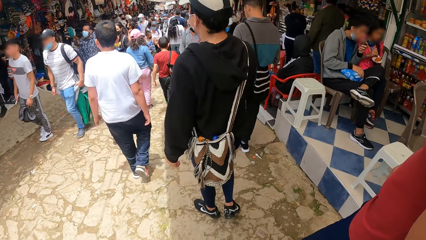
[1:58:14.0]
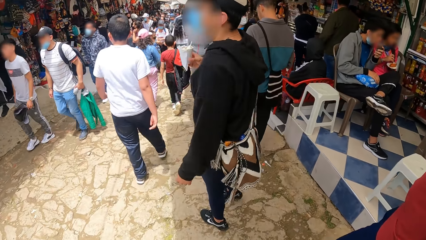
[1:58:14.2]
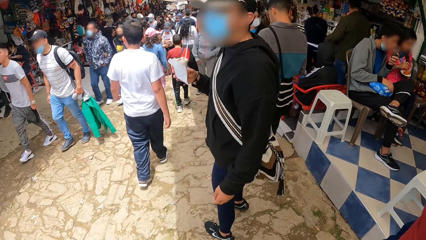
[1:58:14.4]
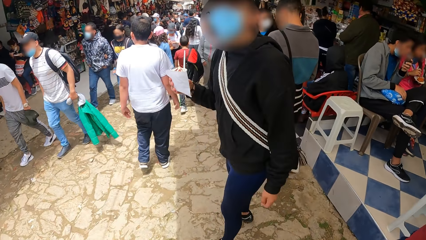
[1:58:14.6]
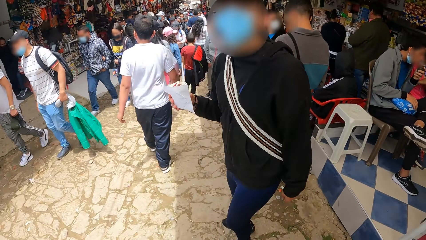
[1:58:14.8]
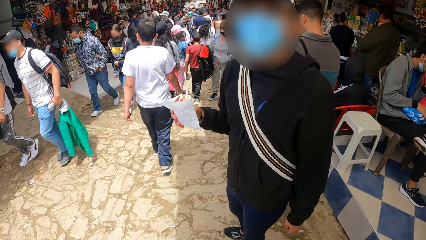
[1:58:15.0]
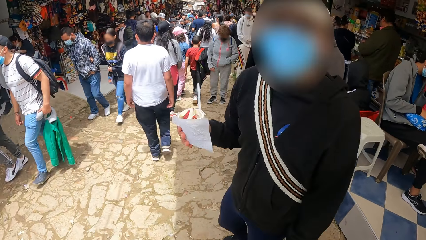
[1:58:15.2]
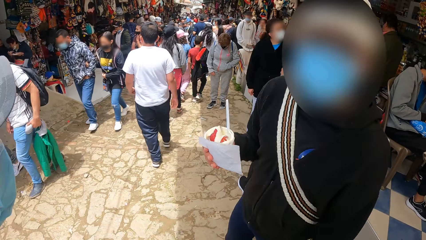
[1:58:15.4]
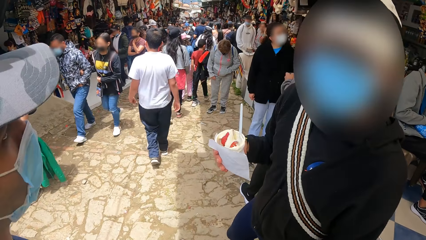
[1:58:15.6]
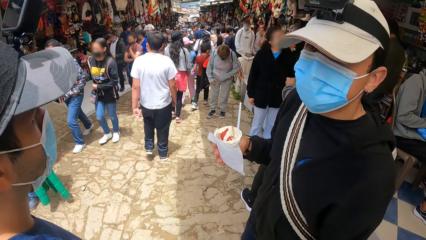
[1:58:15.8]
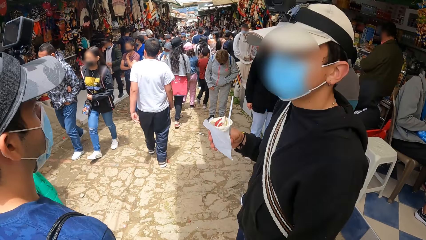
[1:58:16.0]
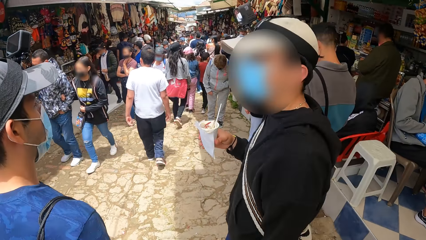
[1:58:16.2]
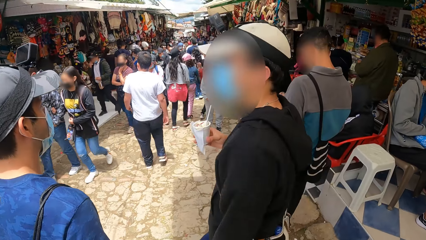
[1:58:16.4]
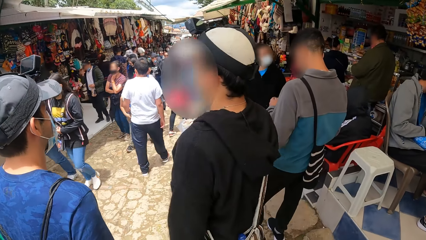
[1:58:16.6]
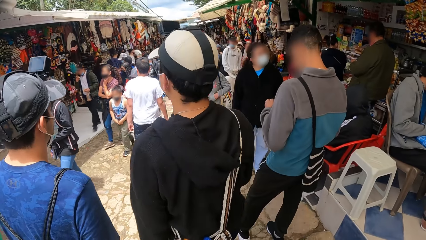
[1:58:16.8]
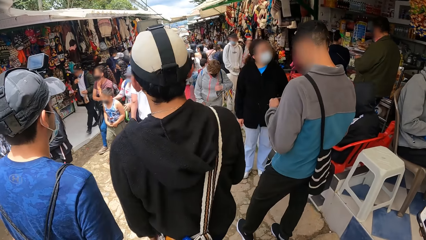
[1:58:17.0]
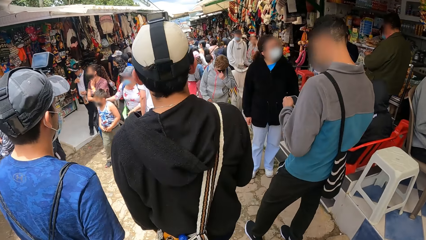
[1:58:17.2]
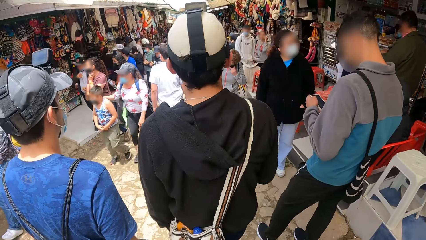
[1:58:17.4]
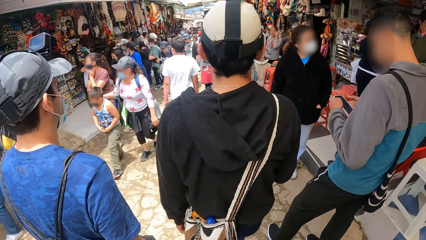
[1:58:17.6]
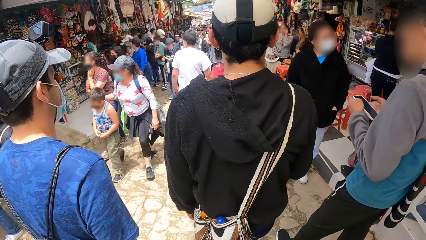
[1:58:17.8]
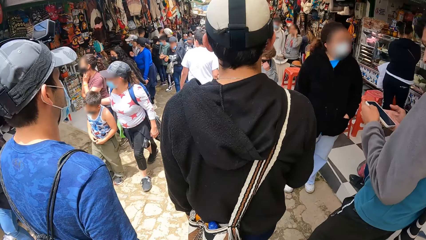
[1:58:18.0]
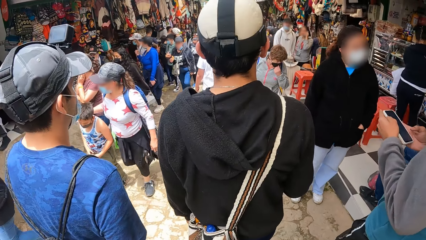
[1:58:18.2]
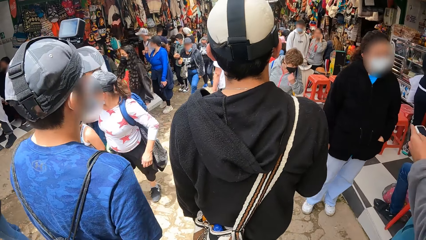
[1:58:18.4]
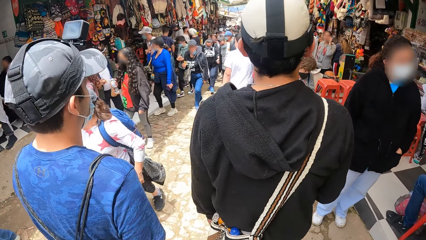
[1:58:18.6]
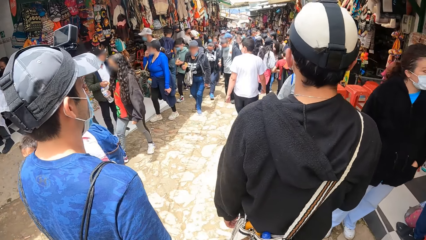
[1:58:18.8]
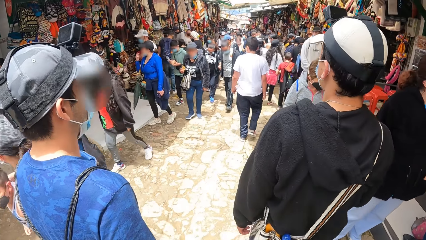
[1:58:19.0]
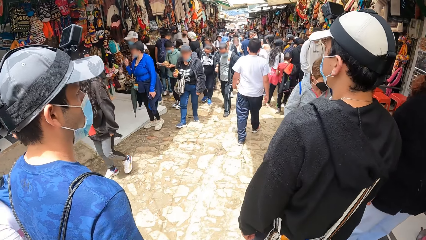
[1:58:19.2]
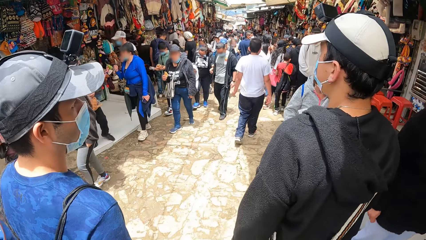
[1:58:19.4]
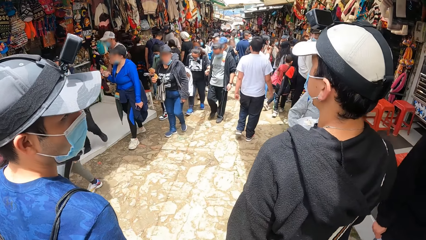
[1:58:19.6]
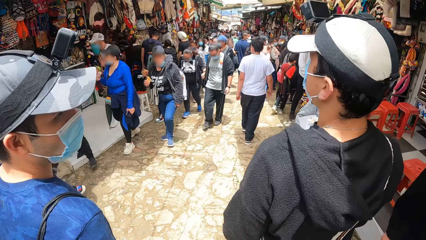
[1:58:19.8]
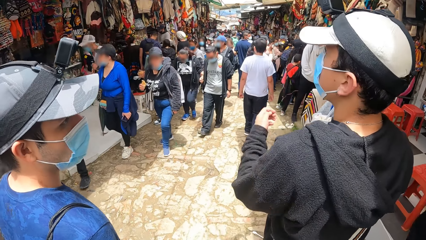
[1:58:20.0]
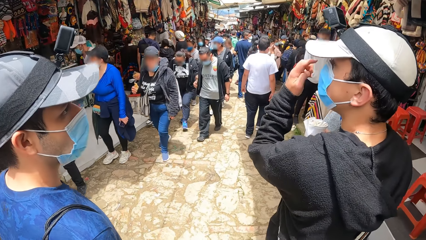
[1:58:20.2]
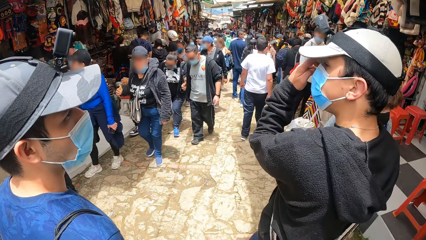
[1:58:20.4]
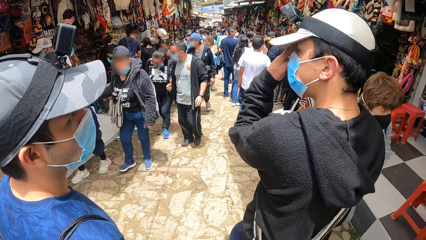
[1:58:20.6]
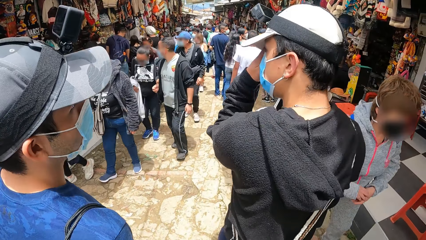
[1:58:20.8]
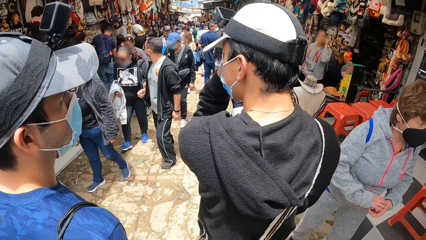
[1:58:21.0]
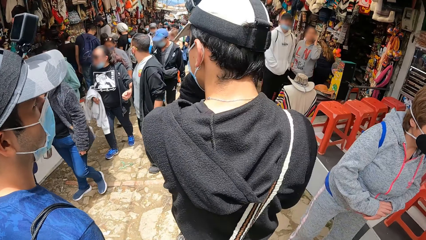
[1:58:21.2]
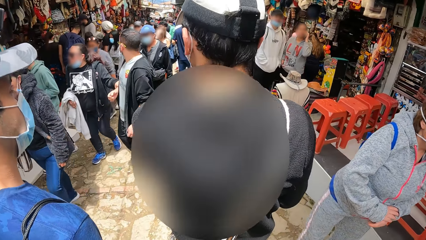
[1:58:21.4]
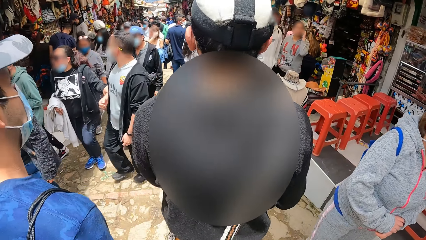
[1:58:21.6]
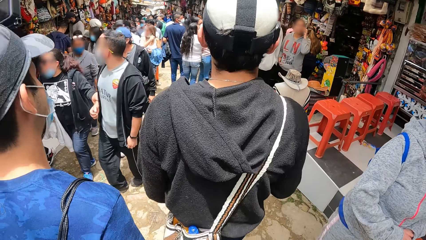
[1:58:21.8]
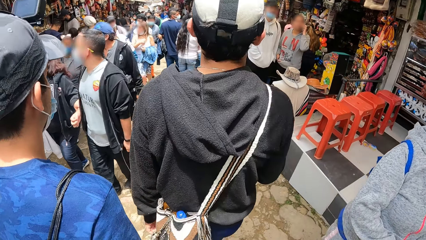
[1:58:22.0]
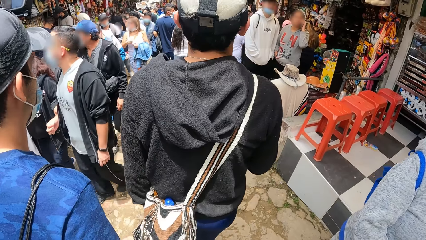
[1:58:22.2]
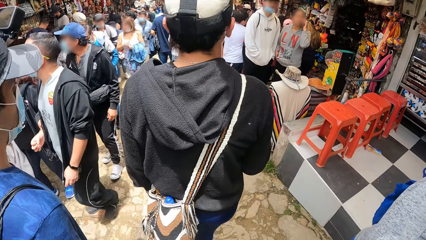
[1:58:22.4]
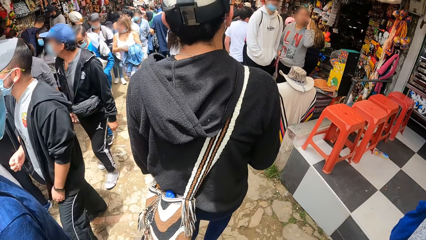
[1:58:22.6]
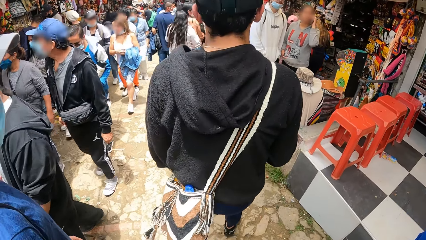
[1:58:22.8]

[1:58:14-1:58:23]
A man interacts with another man. The camera wearer is walking while standing with three people.

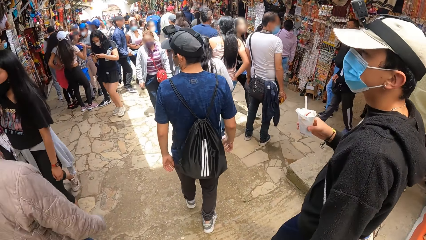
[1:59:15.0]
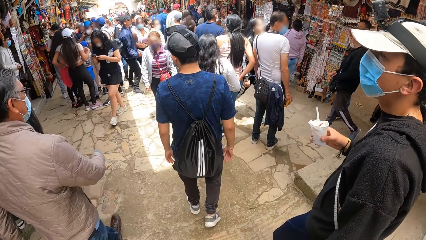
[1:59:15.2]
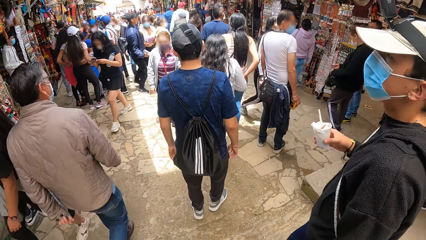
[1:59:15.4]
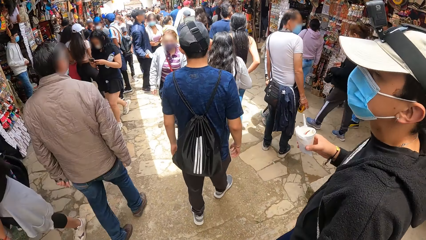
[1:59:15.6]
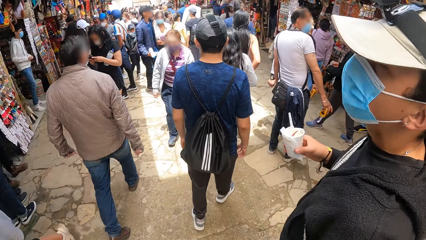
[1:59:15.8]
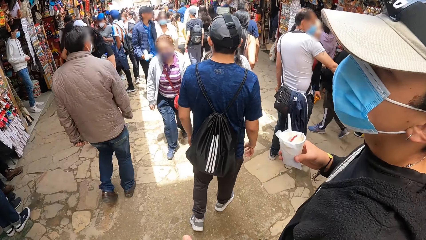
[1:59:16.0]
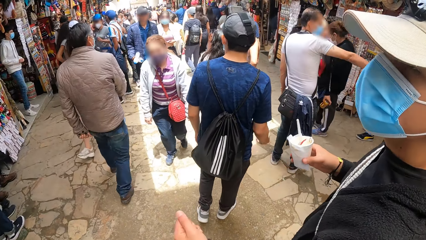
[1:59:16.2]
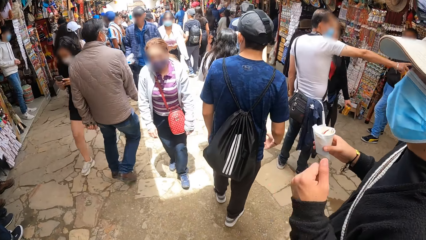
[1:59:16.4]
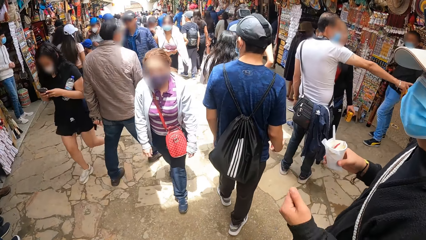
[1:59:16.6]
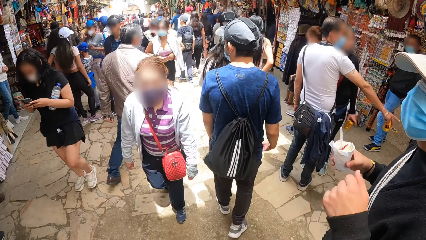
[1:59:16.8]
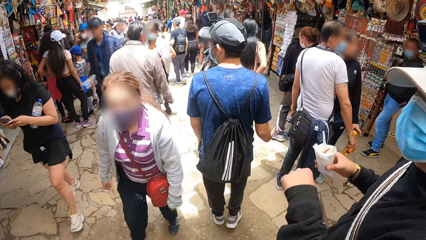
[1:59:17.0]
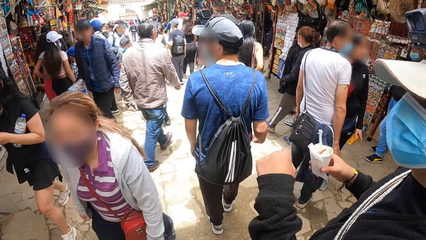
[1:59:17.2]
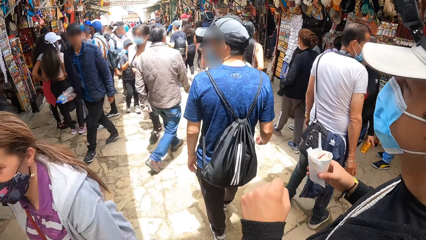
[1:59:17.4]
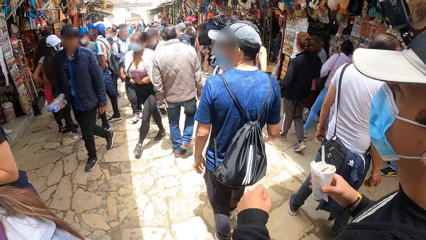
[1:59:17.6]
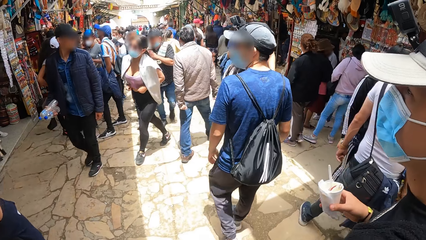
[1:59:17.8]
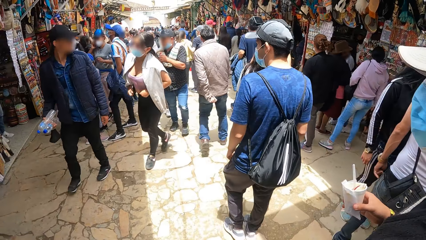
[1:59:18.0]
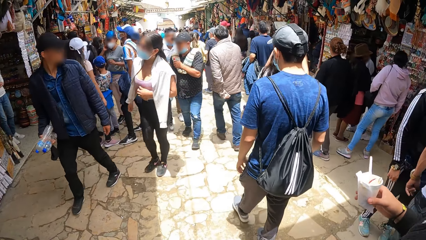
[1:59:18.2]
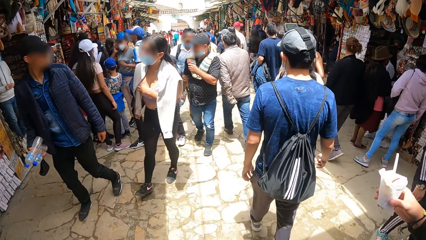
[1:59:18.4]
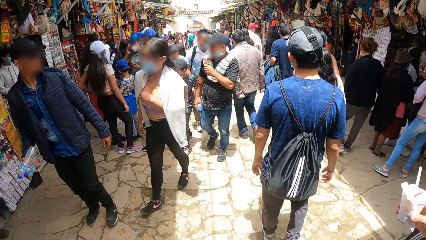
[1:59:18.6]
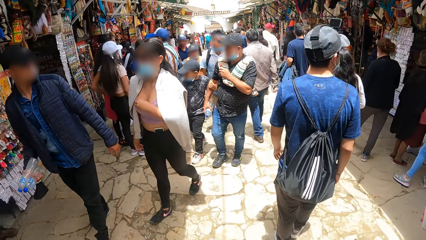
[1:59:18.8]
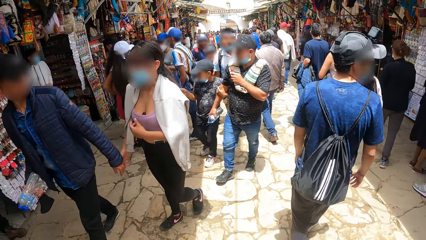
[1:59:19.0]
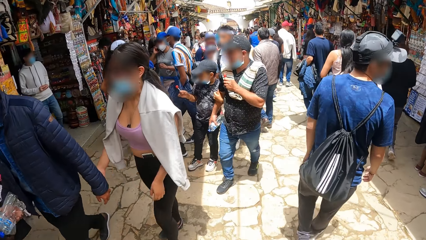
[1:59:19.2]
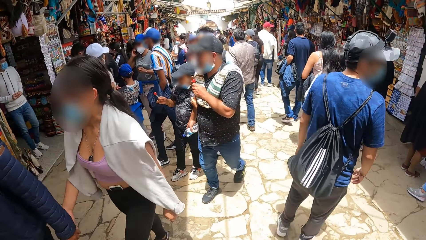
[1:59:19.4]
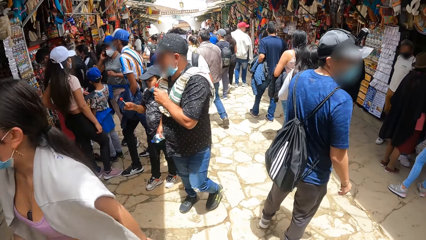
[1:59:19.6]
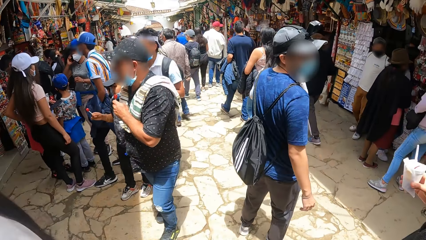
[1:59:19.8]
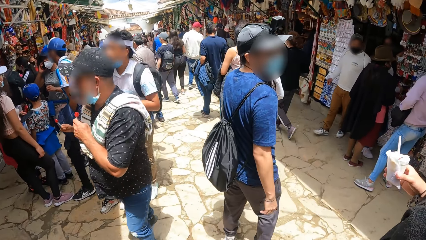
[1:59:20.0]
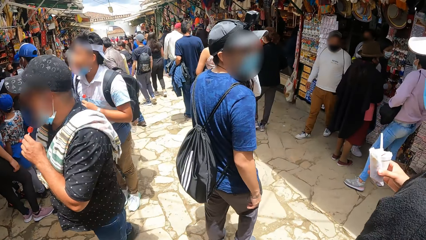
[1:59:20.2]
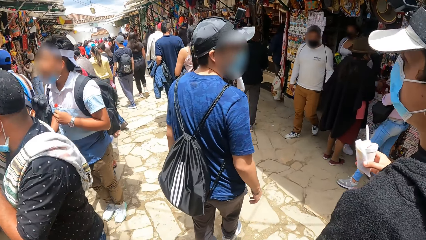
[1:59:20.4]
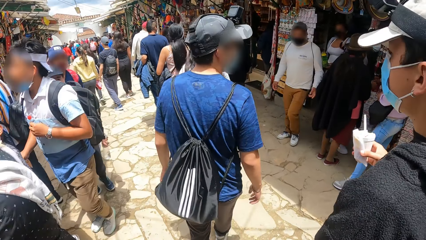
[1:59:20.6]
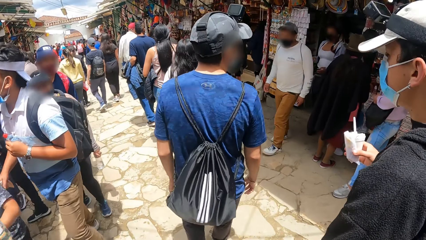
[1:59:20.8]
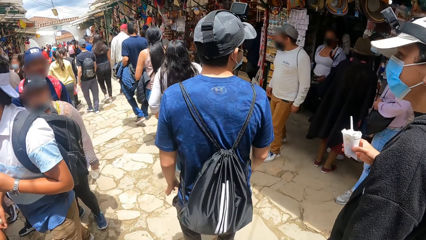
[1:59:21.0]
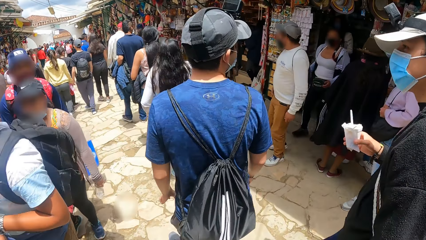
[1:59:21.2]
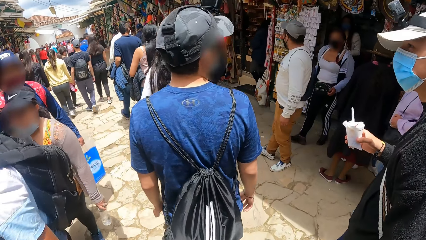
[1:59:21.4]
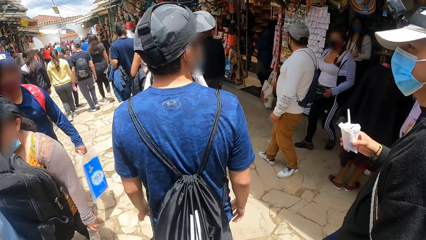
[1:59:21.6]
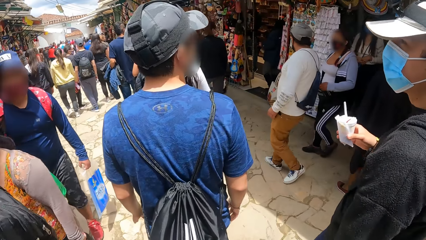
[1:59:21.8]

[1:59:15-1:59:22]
A man interacts with the camera wearer.
